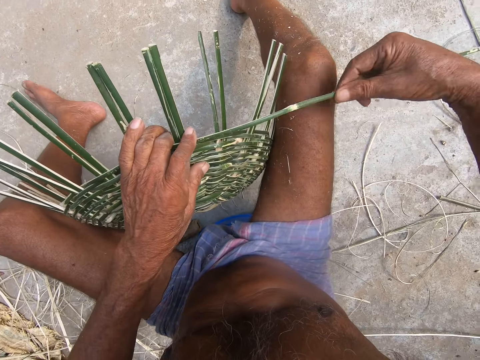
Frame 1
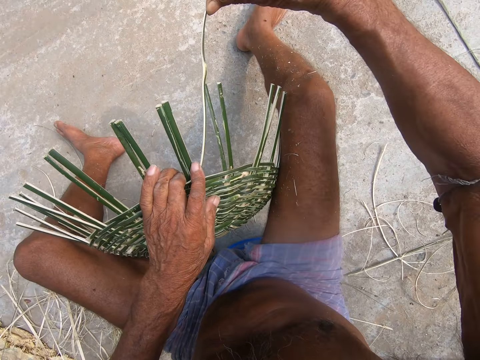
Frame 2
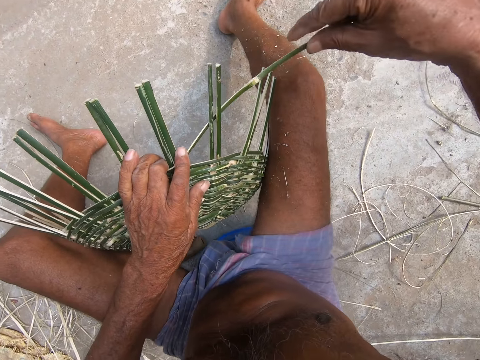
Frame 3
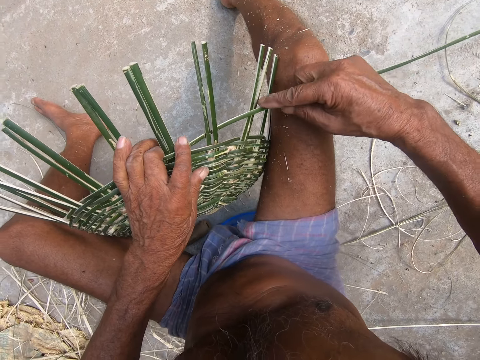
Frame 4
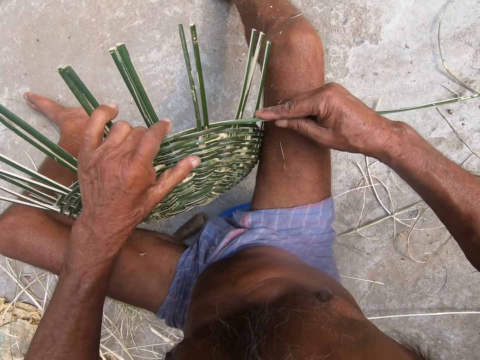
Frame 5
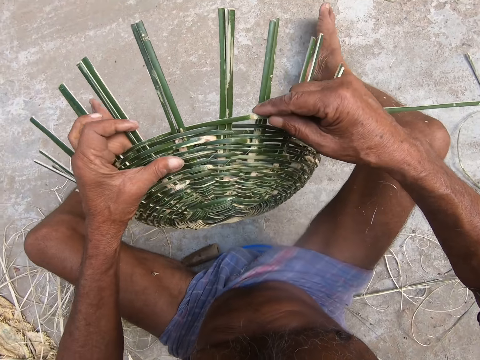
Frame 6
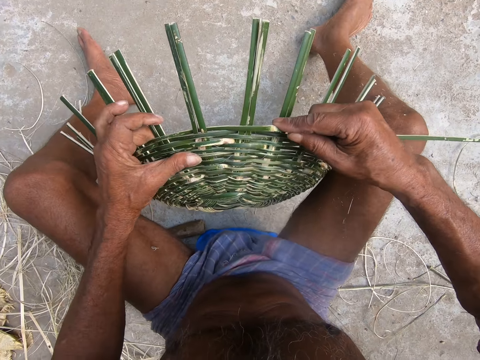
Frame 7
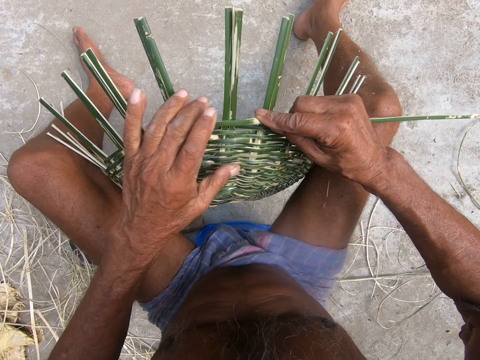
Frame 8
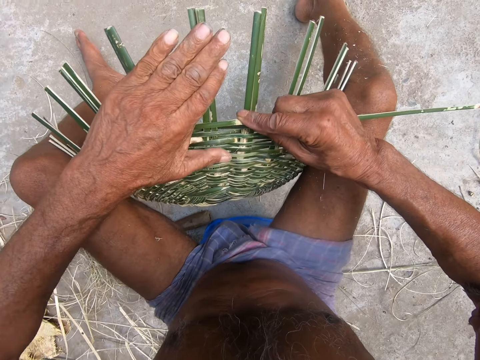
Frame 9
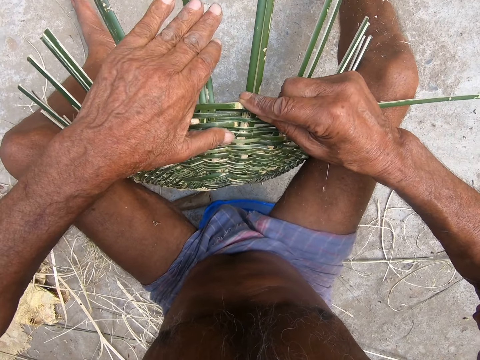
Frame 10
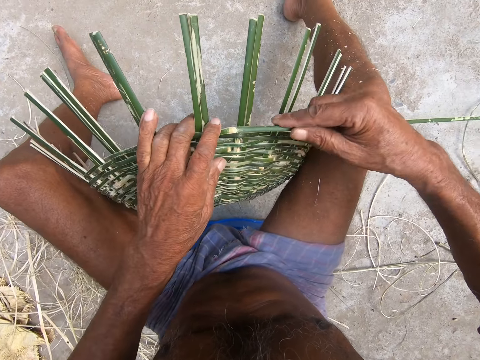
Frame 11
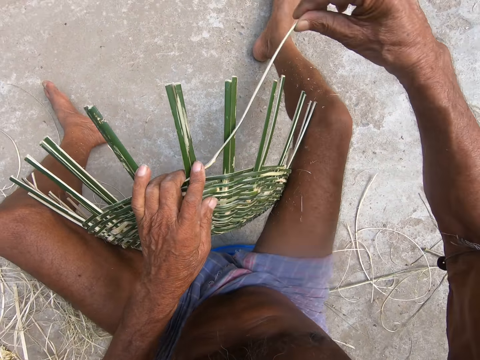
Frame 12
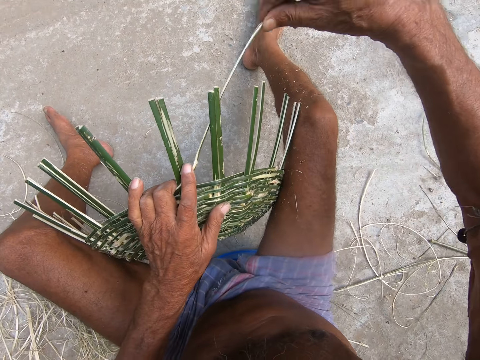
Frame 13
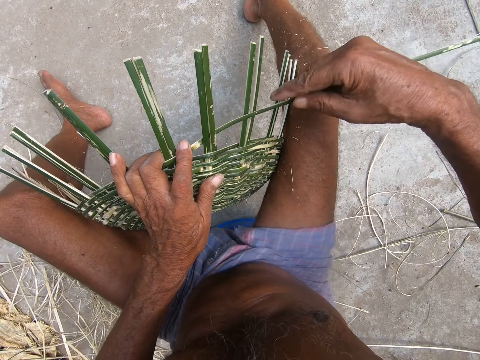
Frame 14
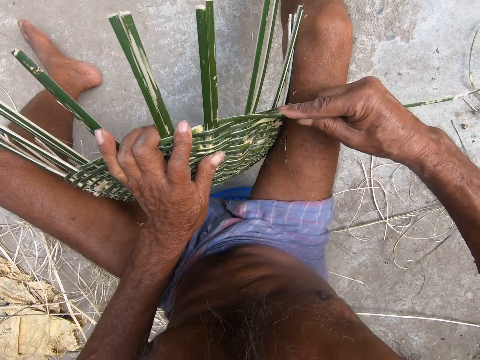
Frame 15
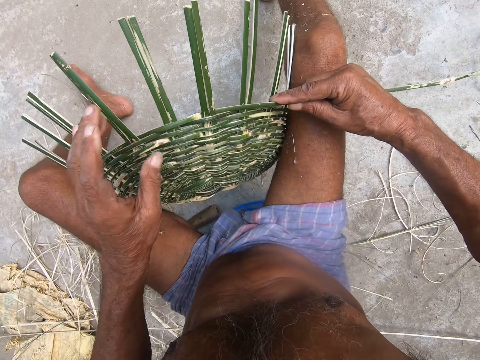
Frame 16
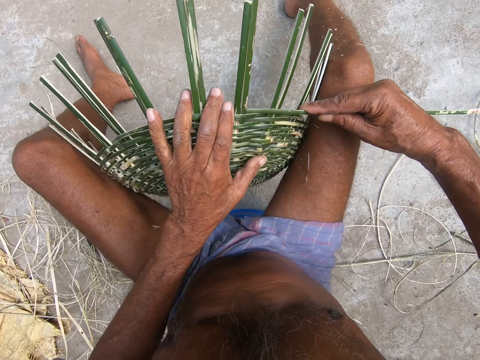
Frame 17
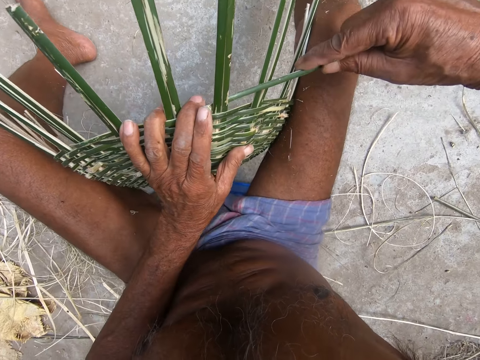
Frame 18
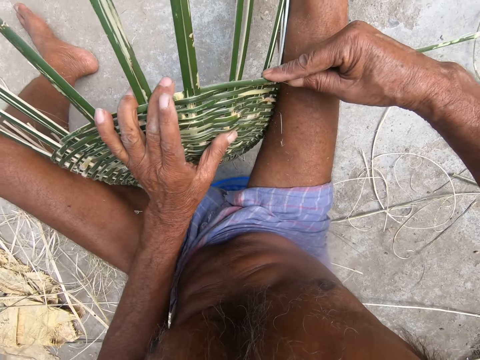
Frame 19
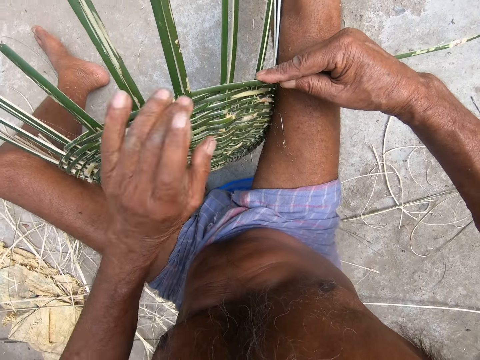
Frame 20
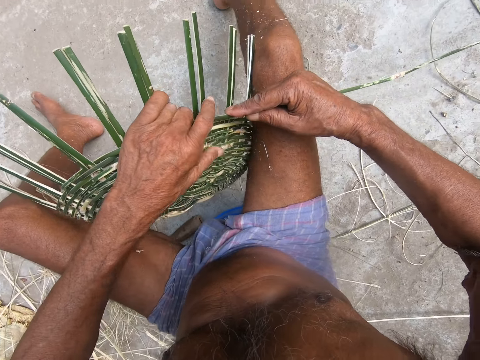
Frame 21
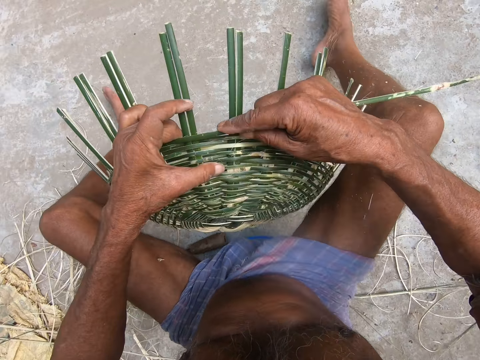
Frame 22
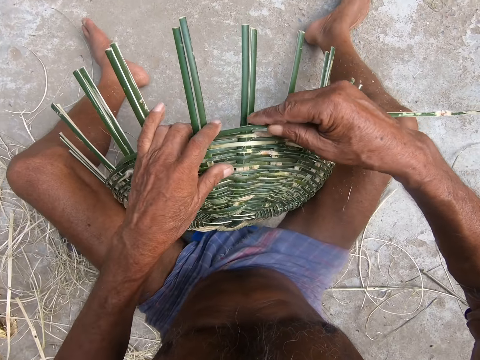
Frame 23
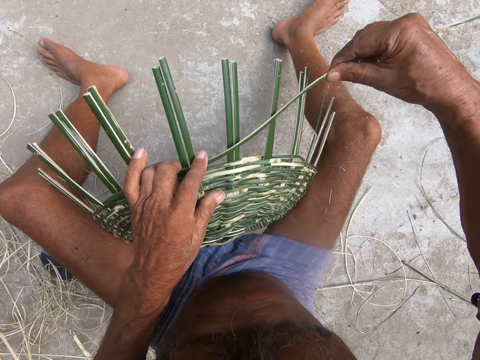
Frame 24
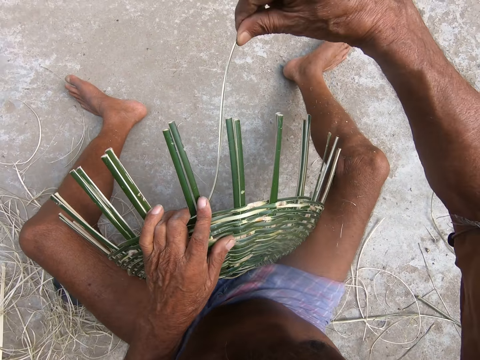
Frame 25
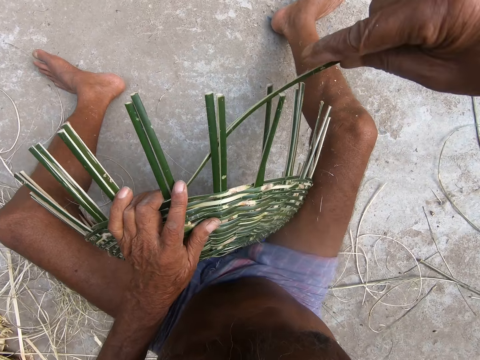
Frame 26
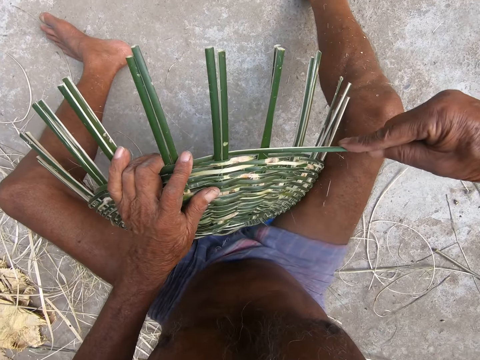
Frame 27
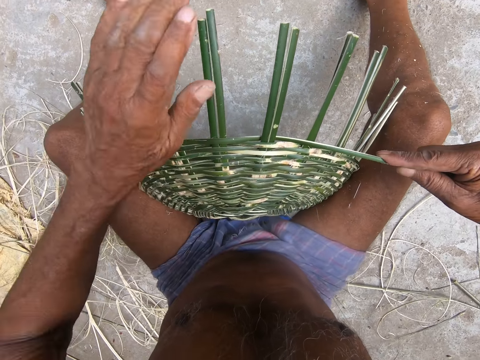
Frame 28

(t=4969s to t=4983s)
The camera wearer weaves the basket with the bamboo stroke using both hands. He turns the basket. He adjusts the bamboo strokes on the basket with his left hand. He weaves the basket with the bamboo stroke using both hands. He turns the basket. He weaves the basket.

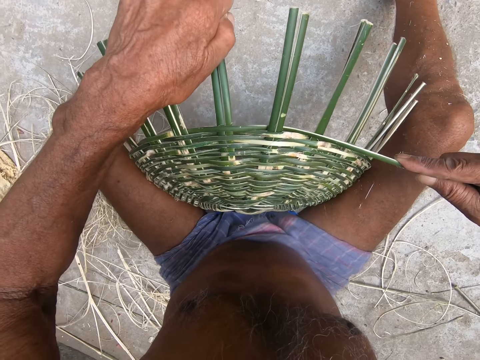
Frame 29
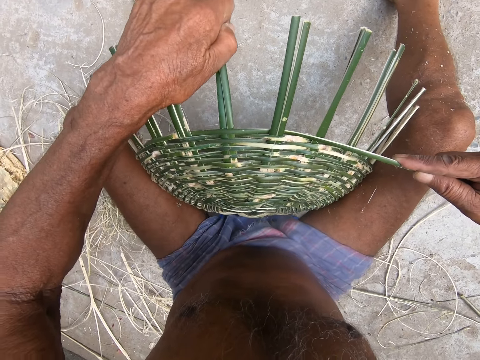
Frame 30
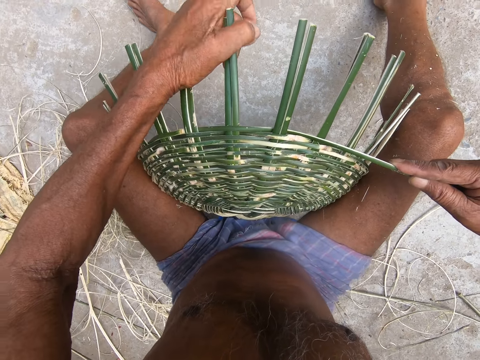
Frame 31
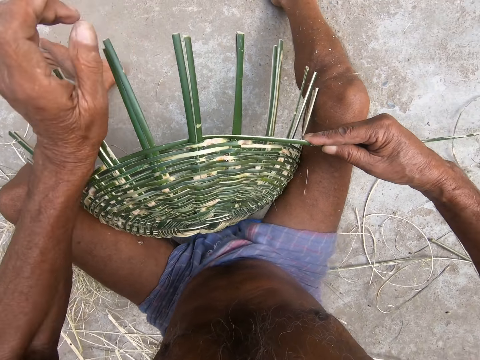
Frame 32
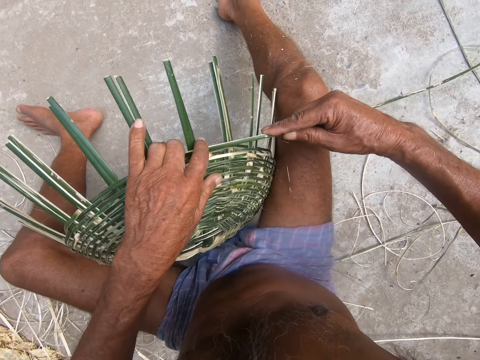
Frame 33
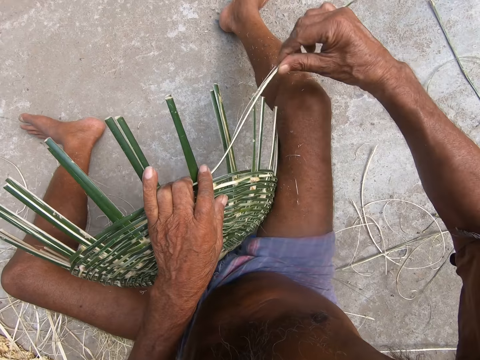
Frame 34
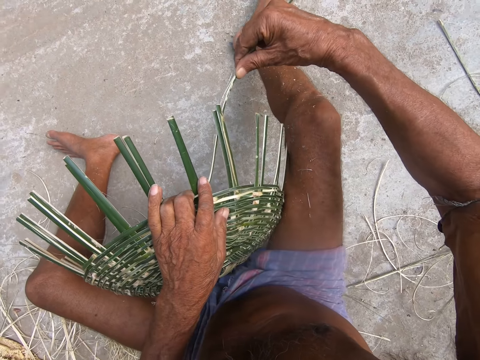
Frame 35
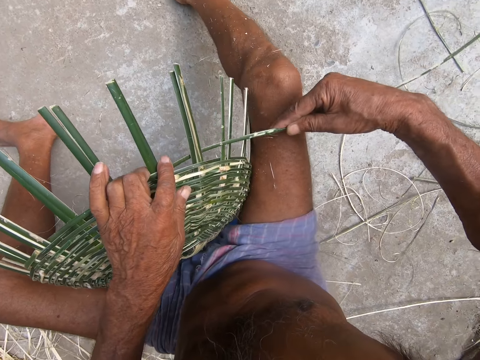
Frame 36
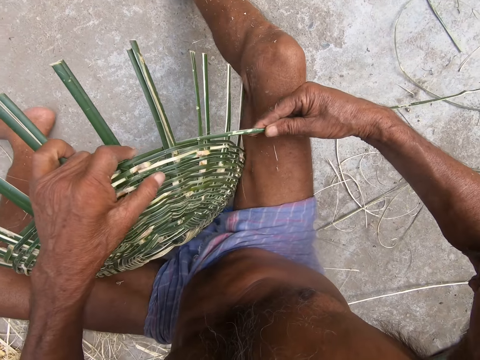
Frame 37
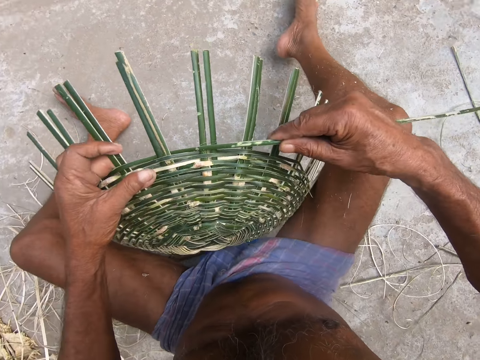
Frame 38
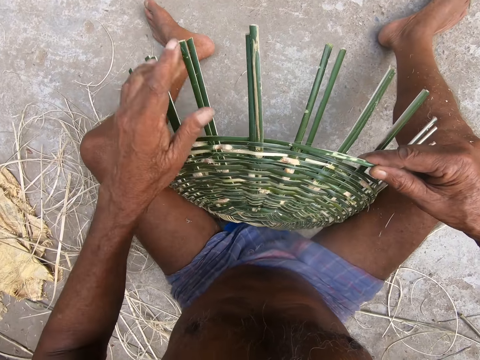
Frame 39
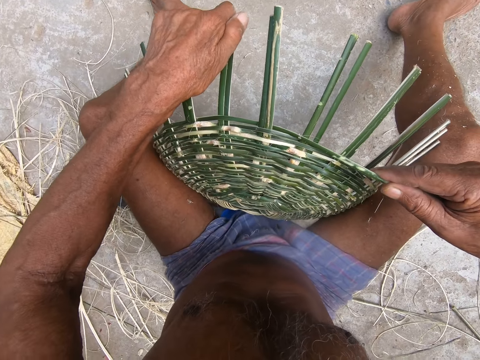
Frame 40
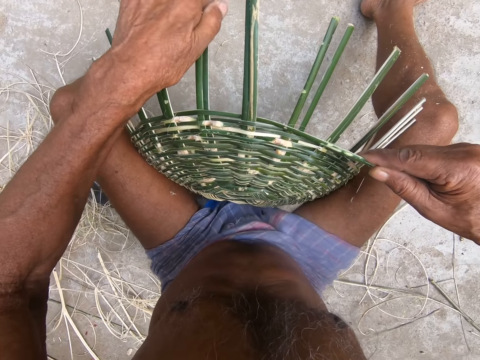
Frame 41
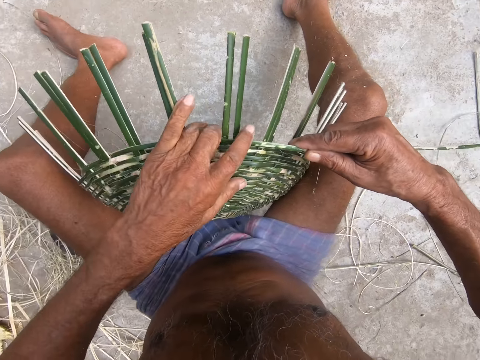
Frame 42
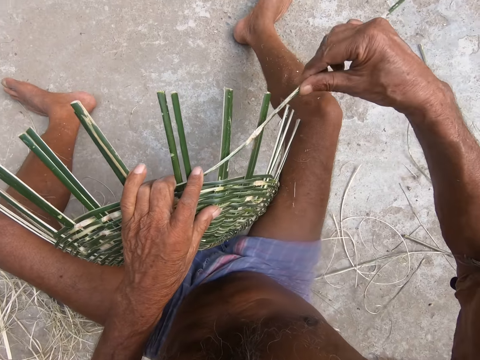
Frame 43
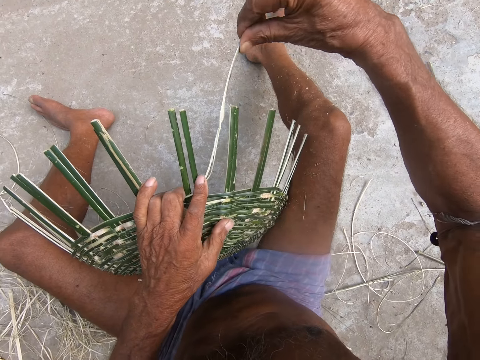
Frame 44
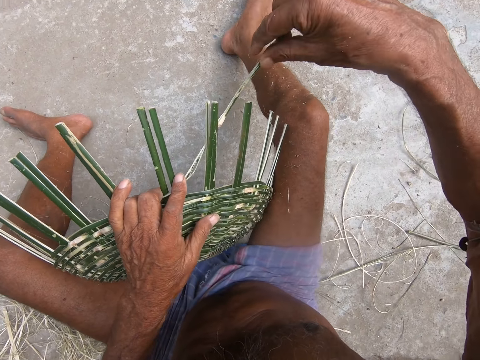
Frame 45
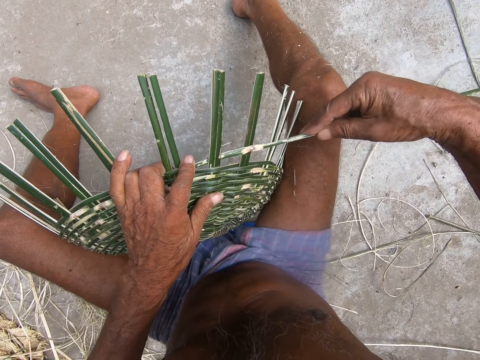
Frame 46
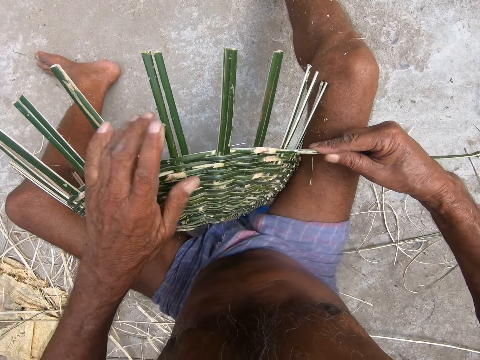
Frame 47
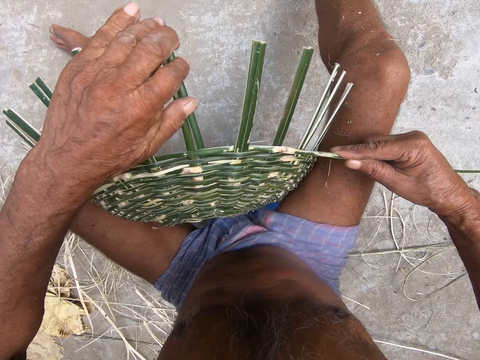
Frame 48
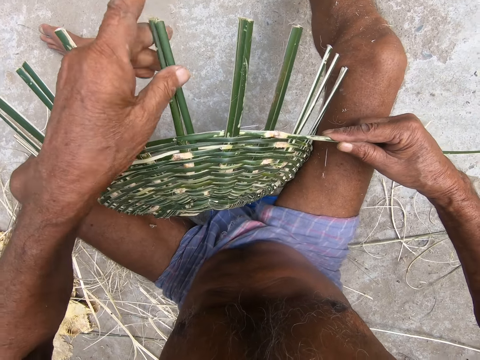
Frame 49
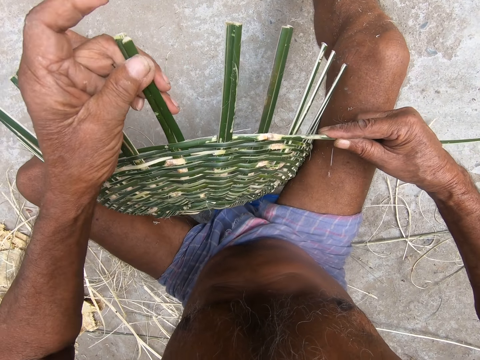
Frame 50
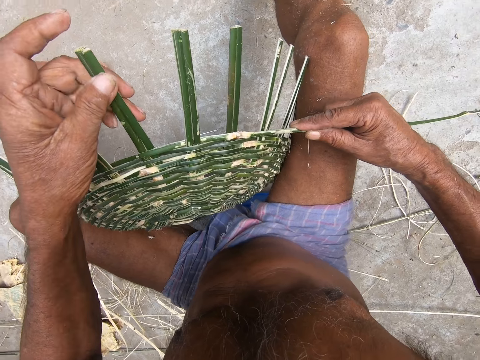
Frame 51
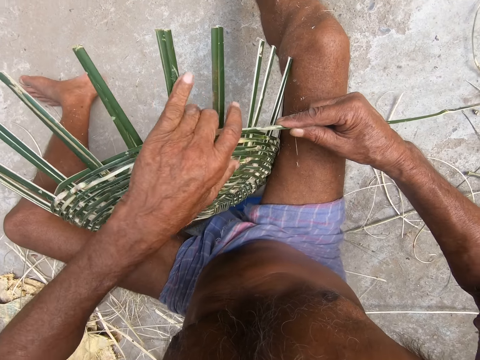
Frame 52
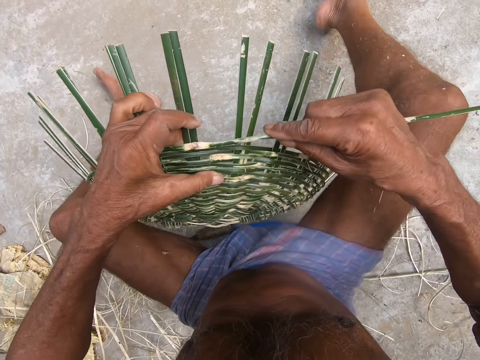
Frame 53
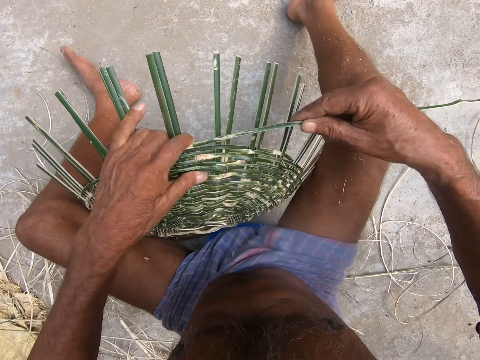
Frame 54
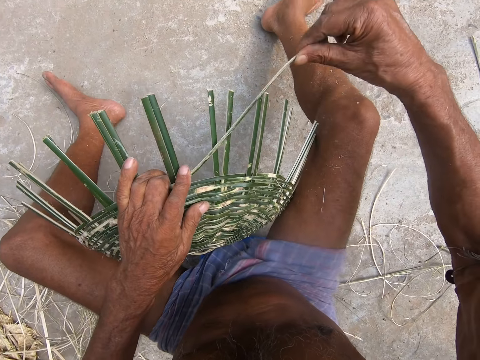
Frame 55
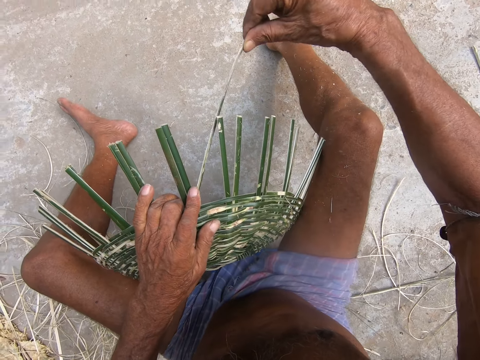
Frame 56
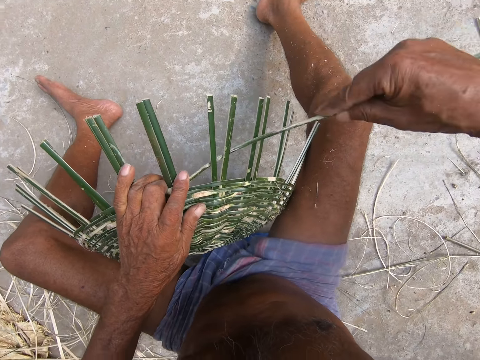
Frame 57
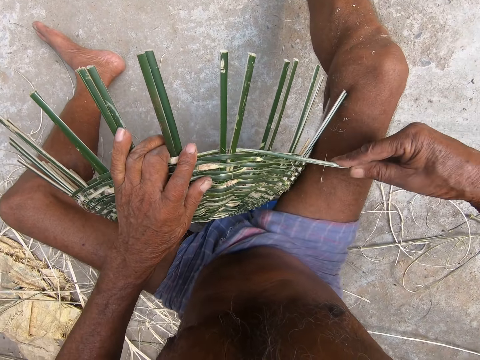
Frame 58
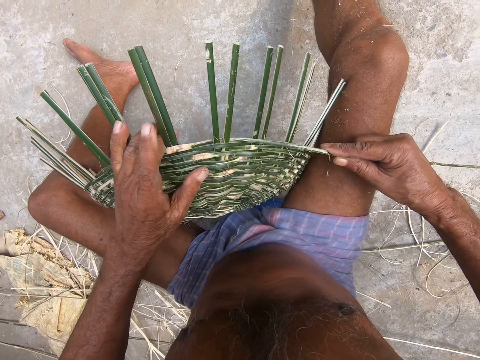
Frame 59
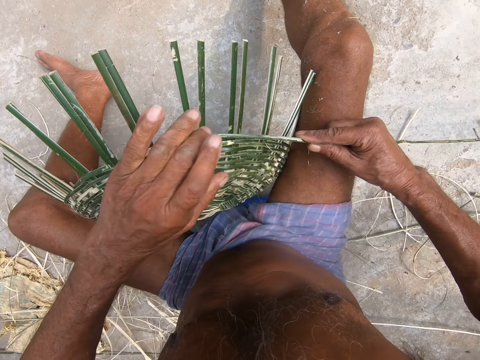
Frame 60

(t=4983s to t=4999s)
The camera wearer bends the bamboo strips. He adjusts the bamboo strokes on the basket with his left hand. He weaves the basket with the bamboo stroke using both hands. He turns the basket. He adjusts the bamboo strokes on the basket with his left hand. He bends the bamboo strips. He weaves the basket with the bamboo stroke using both hands. He adjusts the bamboo strokes on the basket with his left hand. He bends the bamboo strips. He weaves the basket with the bamboo stroke using both hands.
